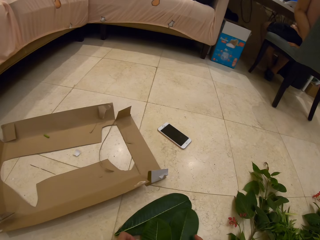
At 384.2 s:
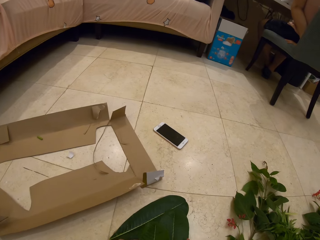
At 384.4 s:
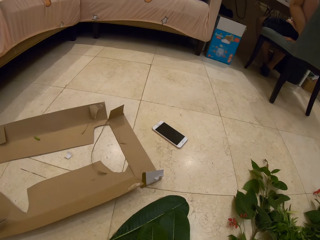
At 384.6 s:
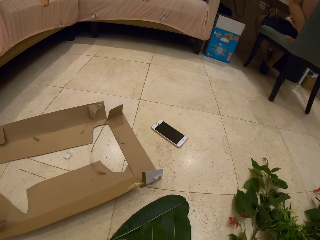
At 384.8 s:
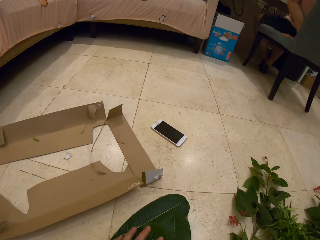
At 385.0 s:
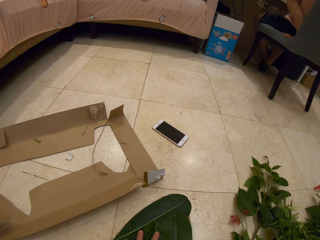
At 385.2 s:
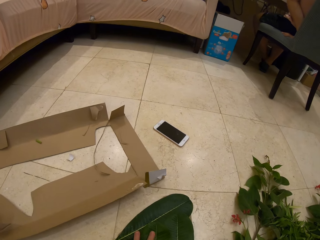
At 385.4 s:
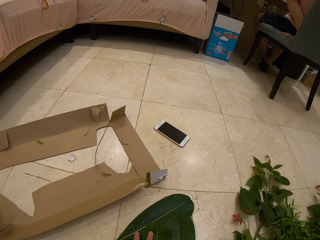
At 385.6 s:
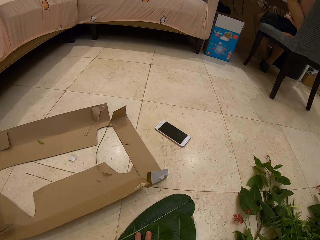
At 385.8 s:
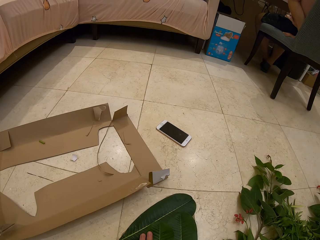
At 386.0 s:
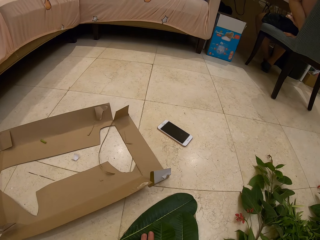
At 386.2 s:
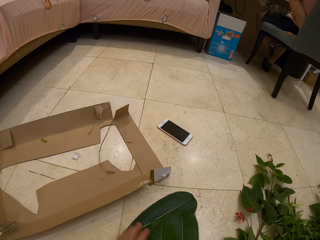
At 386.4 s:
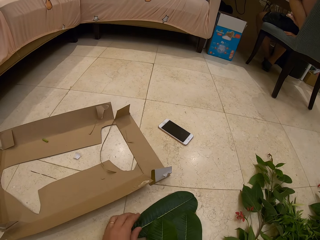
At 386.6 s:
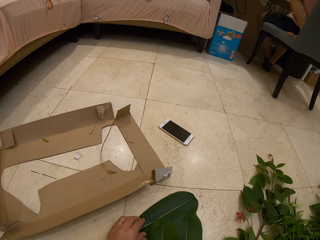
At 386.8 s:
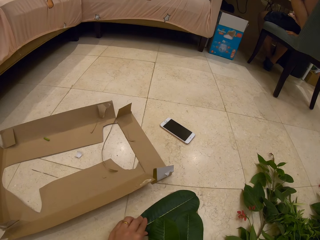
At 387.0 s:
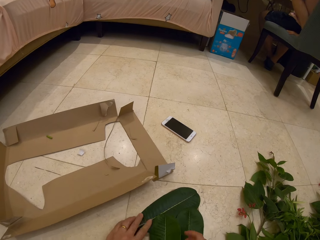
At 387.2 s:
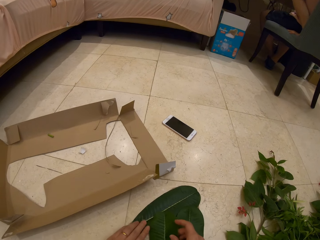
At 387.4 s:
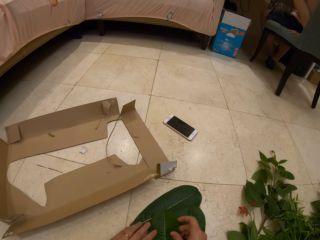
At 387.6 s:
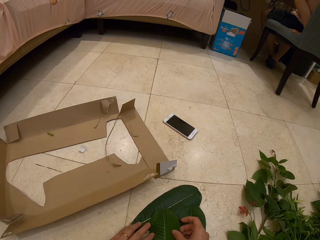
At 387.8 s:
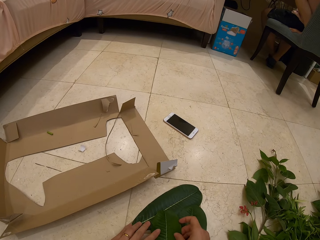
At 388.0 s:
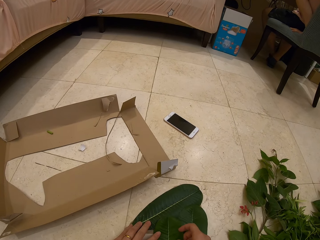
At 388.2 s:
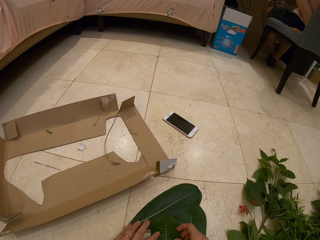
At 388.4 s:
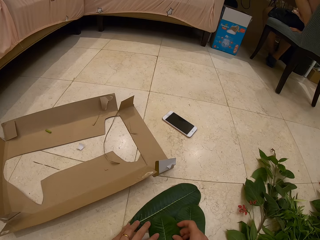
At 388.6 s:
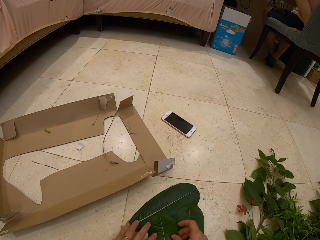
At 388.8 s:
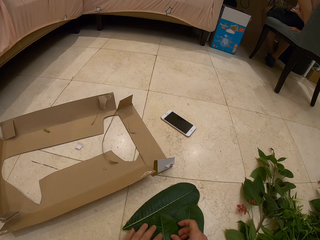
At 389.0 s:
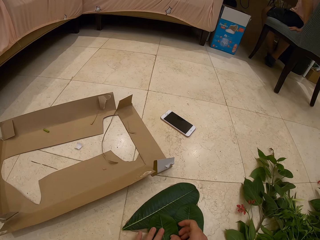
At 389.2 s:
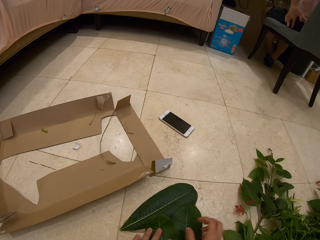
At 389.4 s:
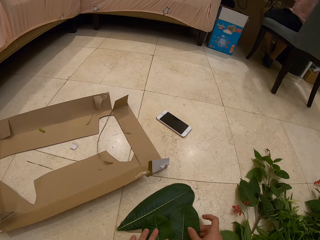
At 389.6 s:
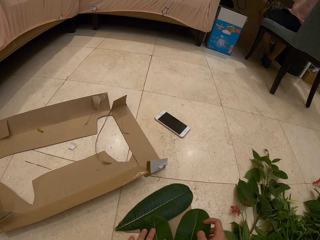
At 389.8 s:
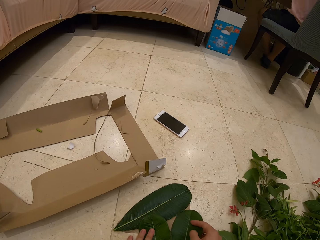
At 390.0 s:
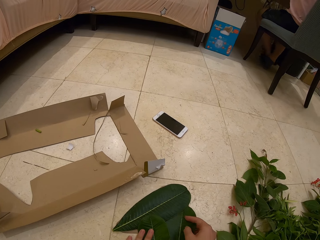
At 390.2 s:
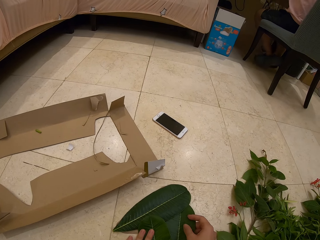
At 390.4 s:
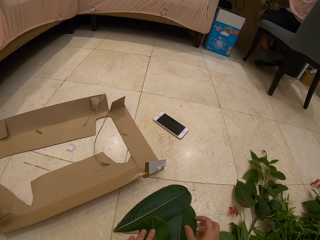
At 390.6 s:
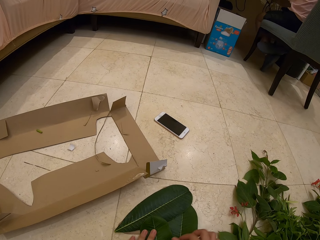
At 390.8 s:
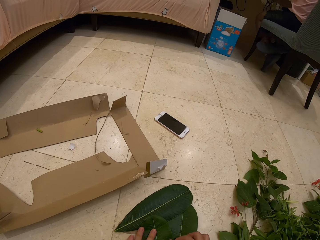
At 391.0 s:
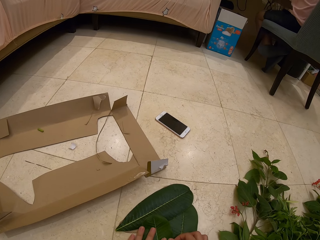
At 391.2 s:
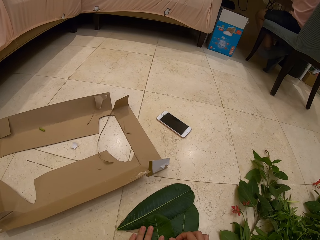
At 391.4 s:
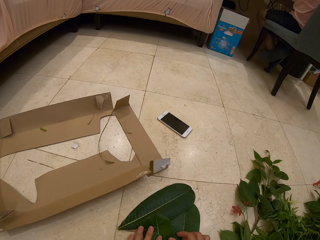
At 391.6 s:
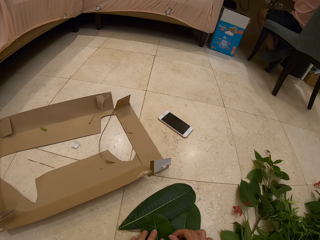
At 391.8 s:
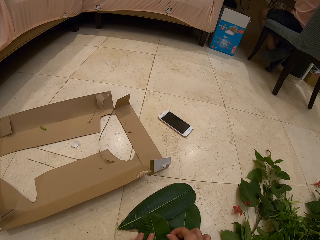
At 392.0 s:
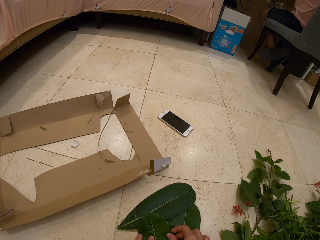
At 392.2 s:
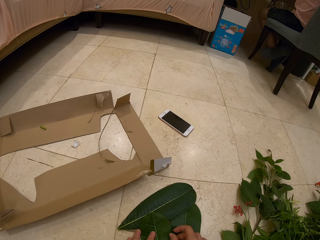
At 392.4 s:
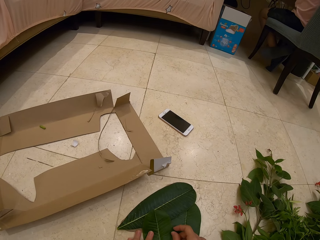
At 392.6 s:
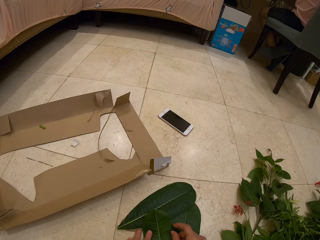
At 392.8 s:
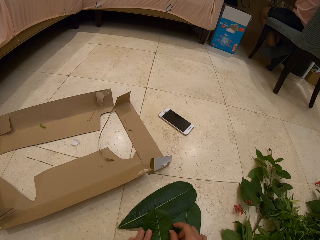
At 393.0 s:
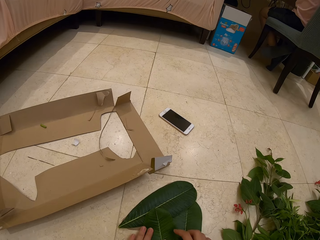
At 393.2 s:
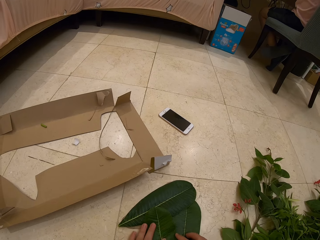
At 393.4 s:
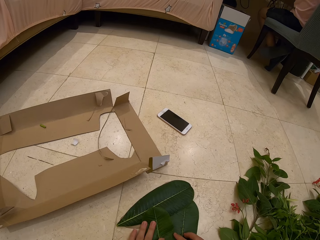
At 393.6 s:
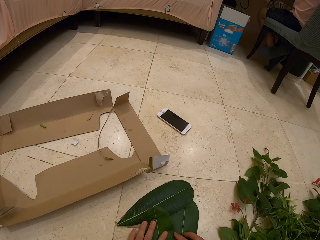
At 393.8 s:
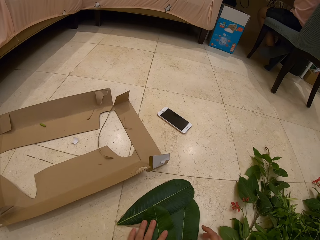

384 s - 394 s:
The camera wearer arranges the leaves. They speak to a person. They arrange the leaves.

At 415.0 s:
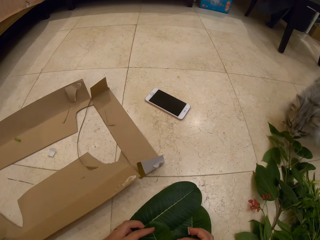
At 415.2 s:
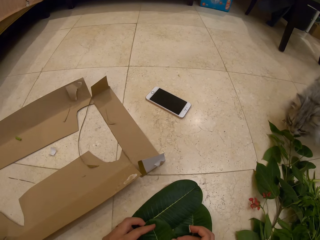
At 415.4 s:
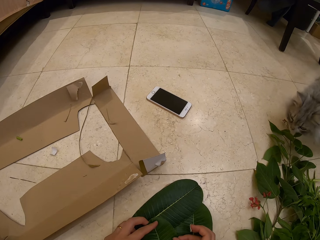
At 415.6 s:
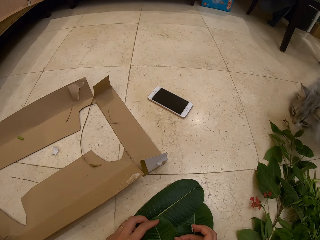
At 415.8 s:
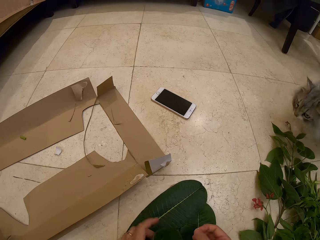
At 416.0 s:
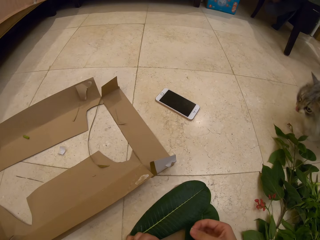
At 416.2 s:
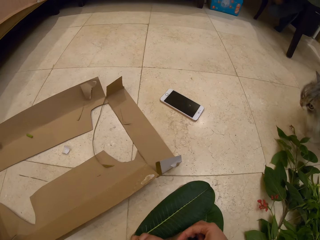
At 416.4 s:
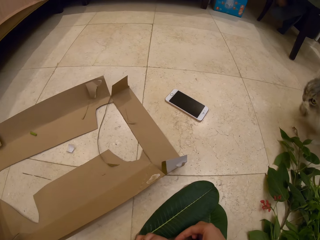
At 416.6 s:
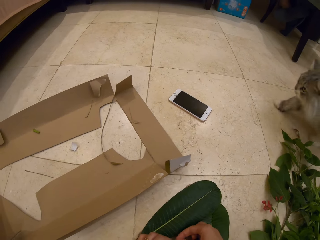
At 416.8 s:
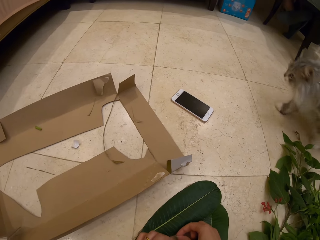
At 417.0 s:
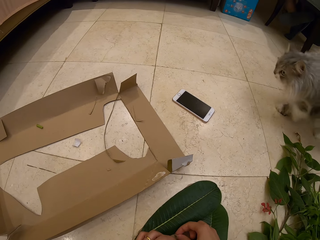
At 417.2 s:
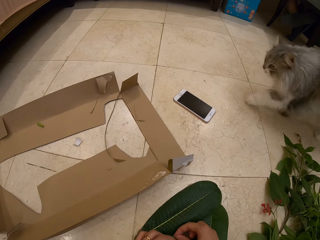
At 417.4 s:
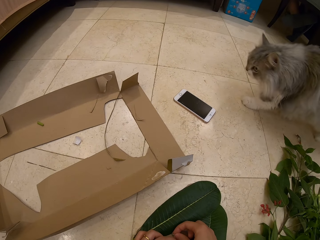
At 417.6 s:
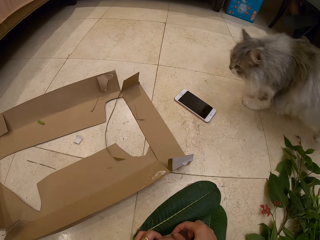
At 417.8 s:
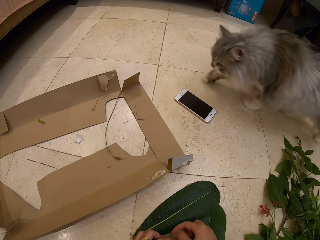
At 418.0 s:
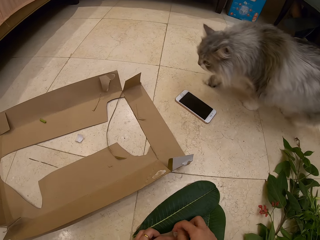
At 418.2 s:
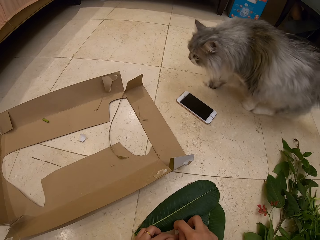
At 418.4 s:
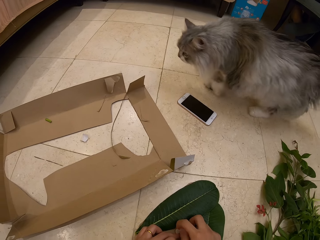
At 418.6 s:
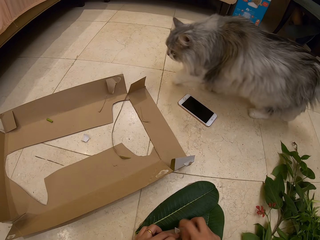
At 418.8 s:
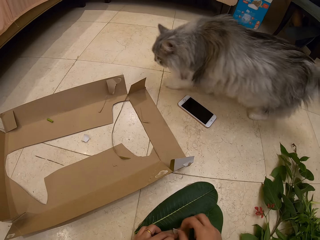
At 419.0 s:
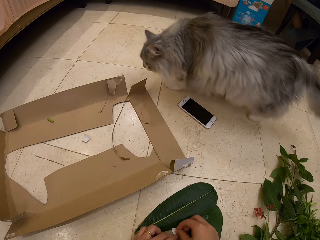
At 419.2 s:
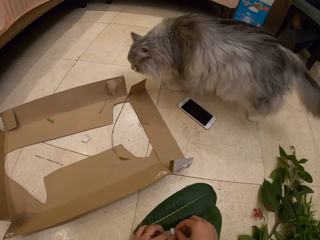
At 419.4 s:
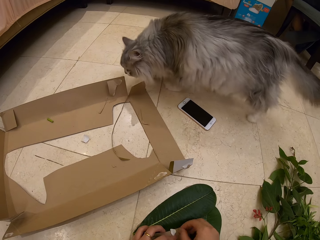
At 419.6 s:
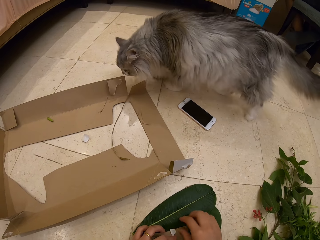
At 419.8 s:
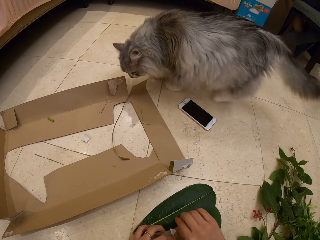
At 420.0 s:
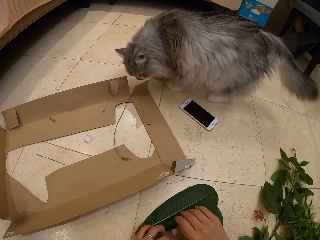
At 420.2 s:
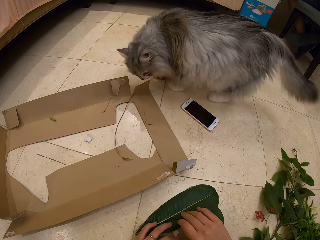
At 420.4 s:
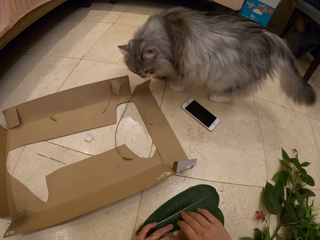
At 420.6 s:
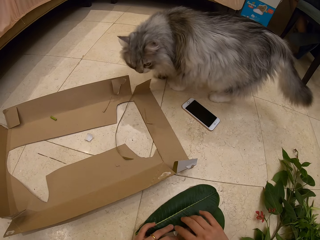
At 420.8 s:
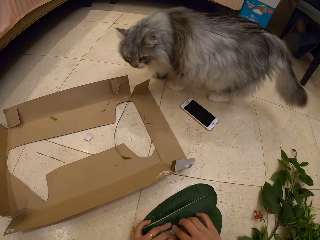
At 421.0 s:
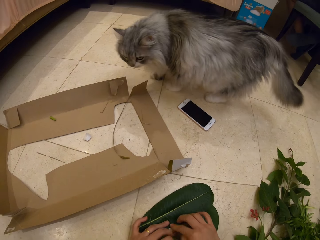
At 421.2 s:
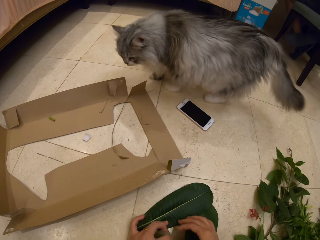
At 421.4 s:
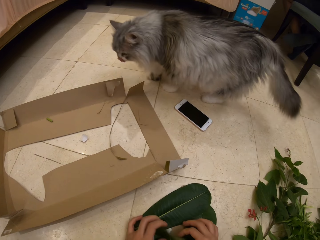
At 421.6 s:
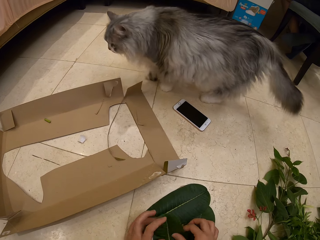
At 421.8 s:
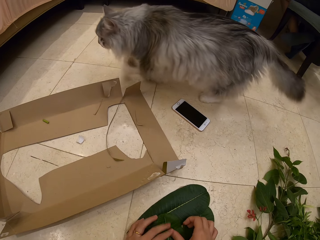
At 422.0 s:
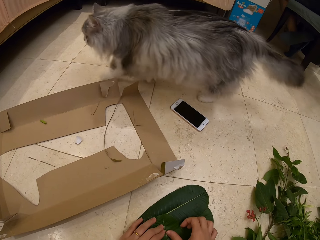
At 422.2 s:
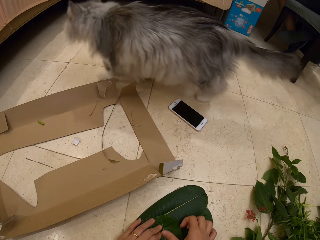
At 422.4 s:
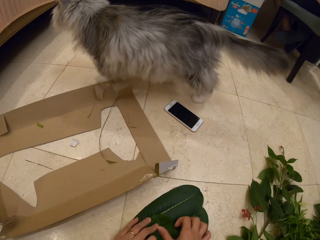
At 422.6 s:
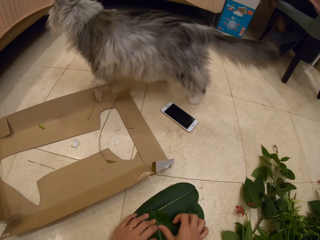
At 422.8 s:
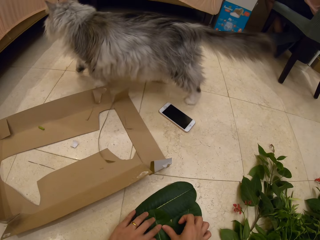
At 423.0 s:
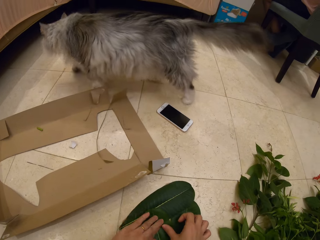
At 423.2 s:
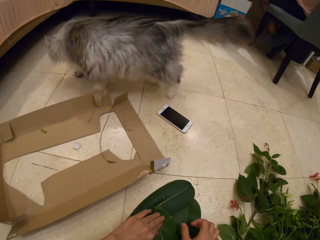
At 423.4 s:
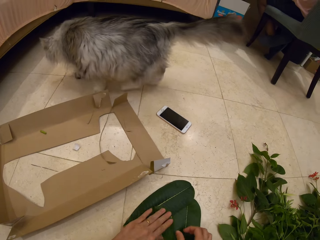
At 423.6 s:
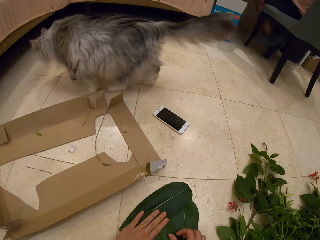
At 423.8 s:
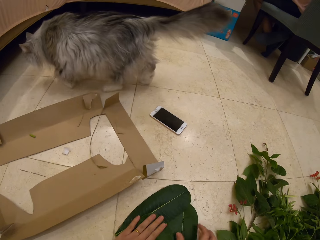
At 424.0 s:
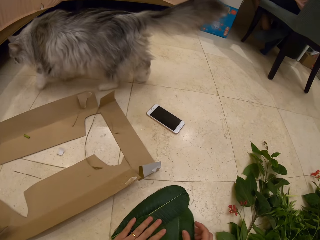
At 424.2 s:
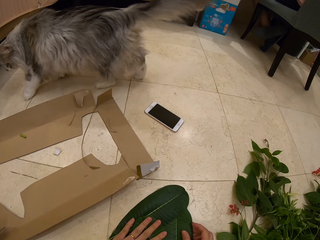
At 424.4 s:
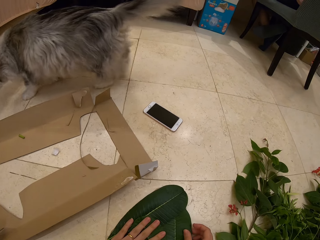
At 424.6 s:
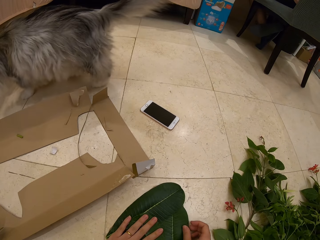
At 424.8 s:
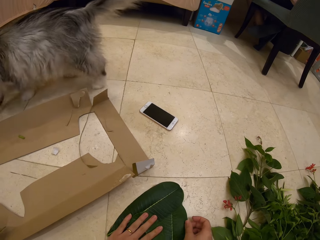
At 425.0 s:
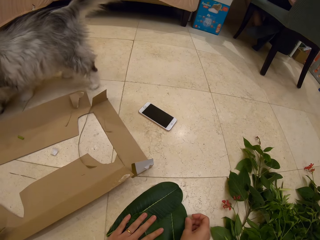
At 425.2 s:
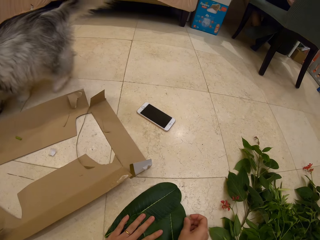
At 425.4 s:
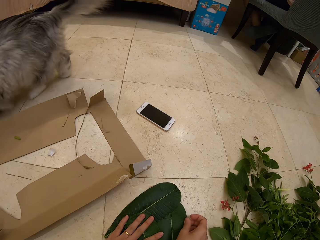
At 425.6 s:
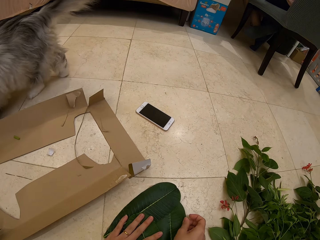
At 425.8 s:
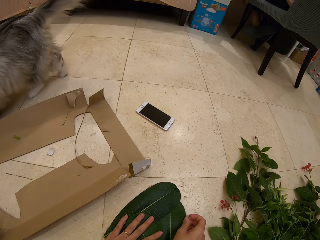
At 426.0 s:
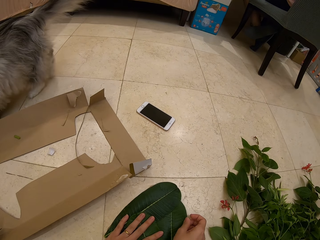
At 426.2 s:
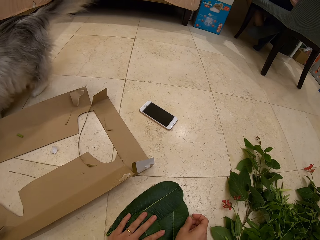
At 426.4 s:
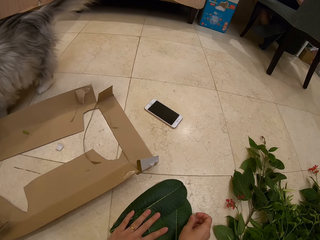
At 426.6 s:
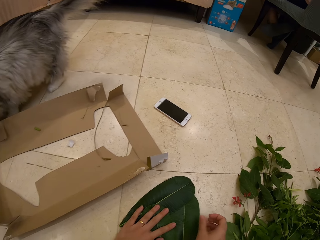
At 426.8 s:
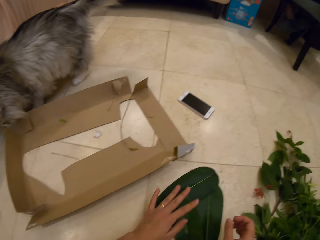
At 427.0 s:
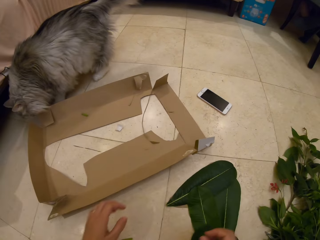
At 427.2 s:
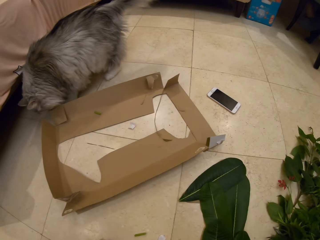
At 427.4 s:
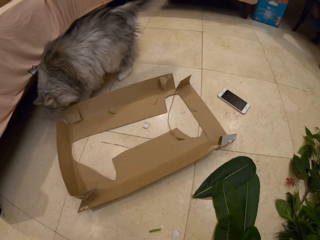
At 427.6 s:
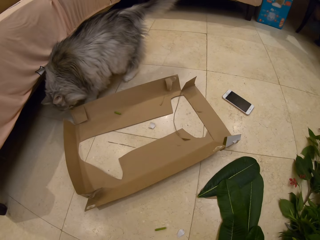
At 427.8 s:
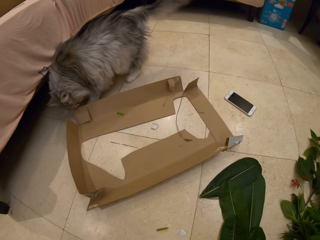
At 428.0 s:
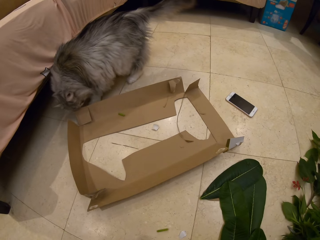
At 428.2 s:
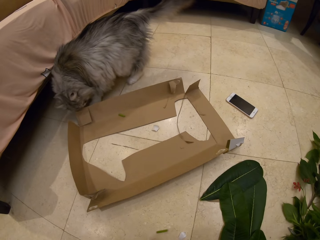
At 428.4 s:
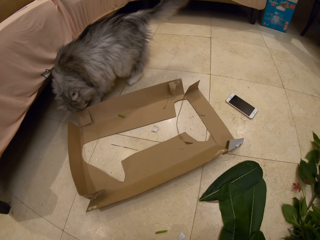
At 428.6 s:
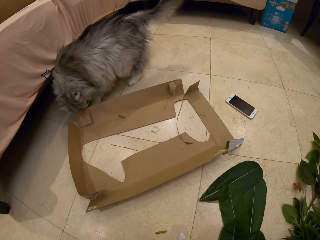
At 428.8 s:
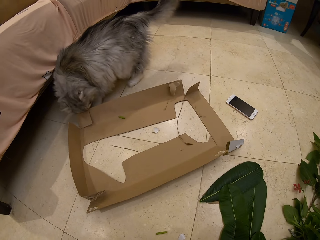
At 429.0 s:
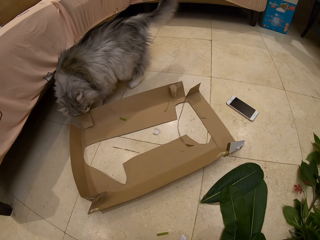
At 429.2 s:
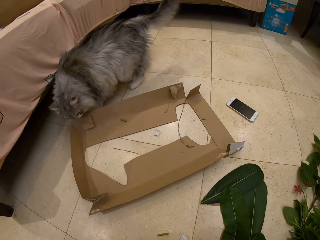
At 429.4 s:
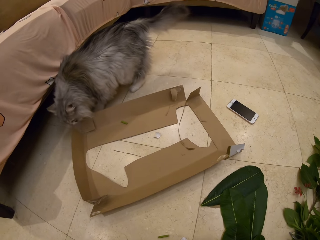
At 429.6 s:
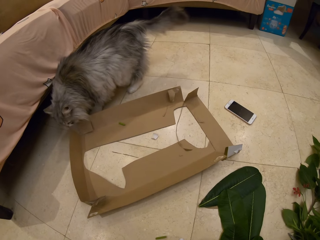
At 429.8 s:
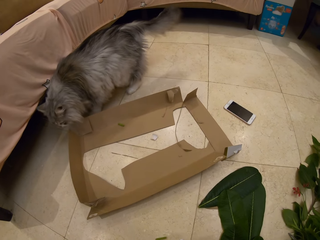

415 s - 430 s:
The camera wearer sticks the leaves with a tape. They press the leaves and arrange the leaves.
